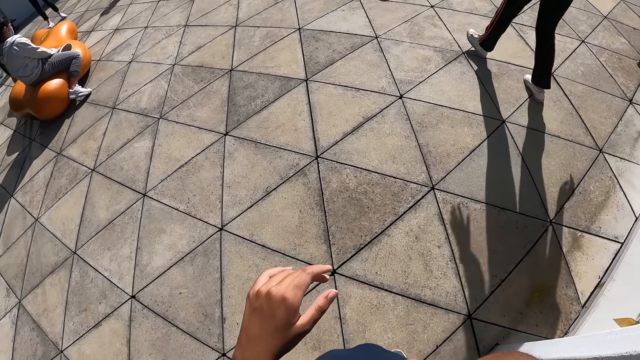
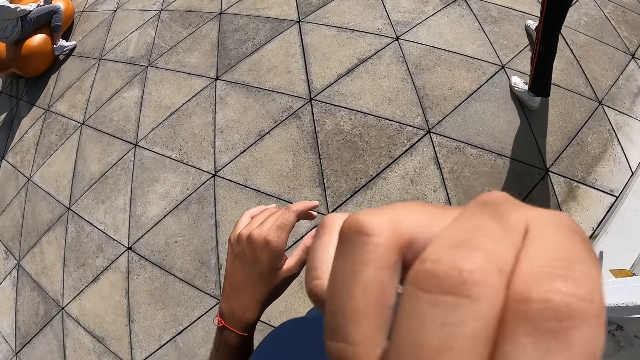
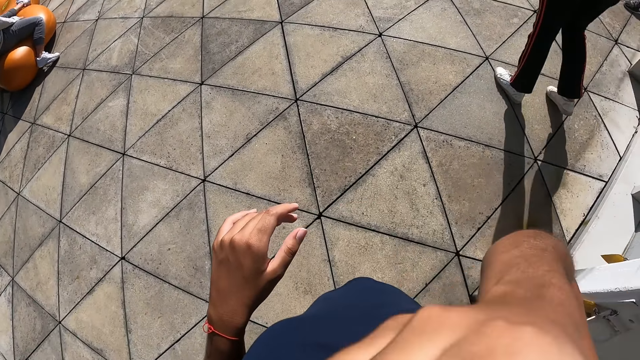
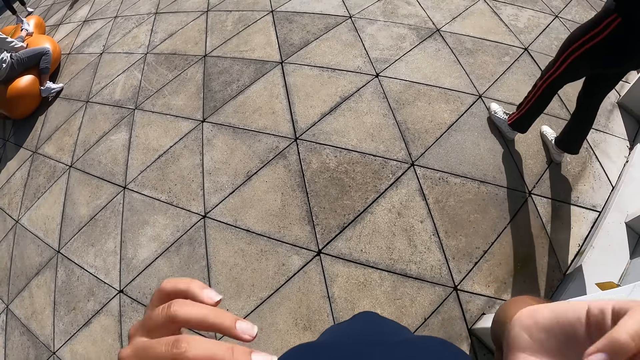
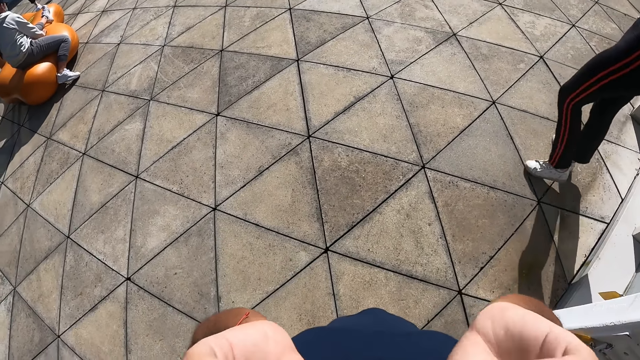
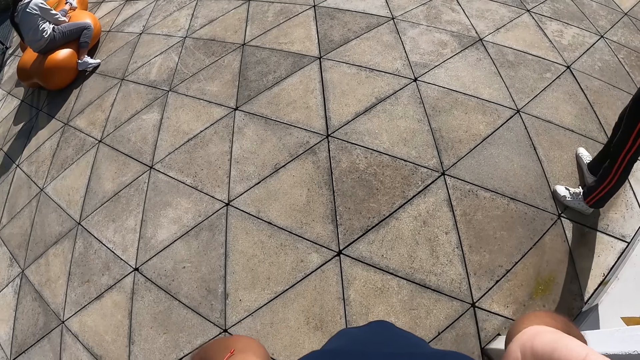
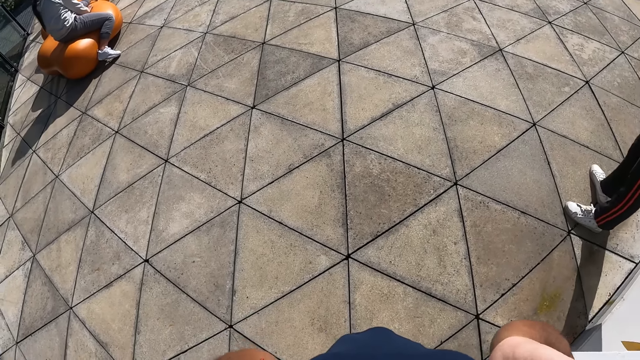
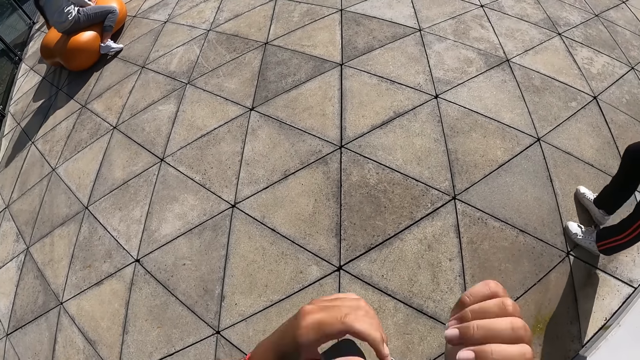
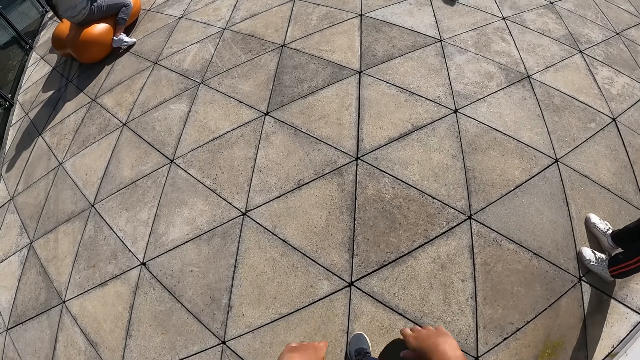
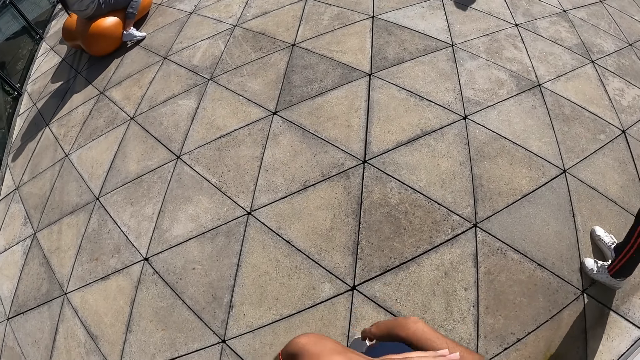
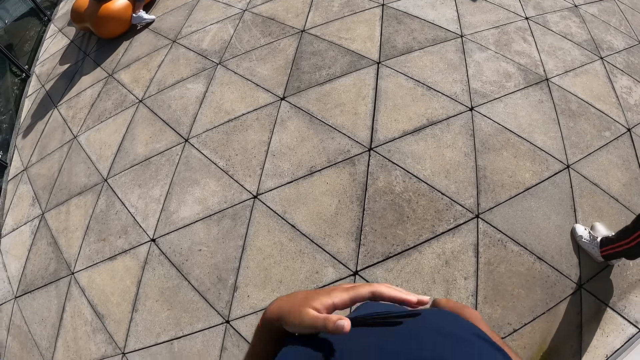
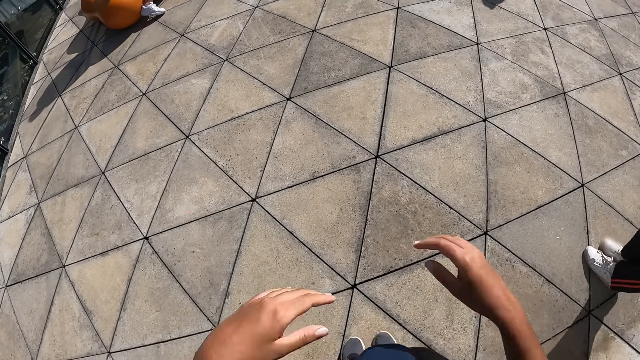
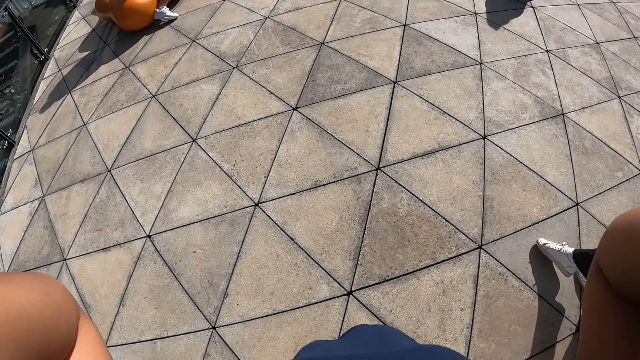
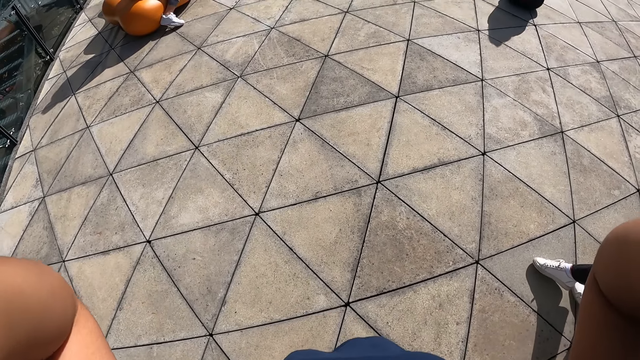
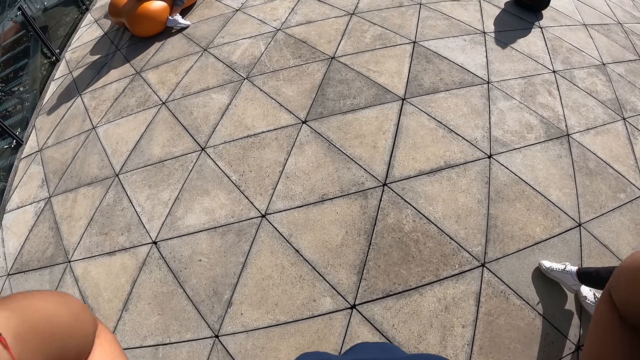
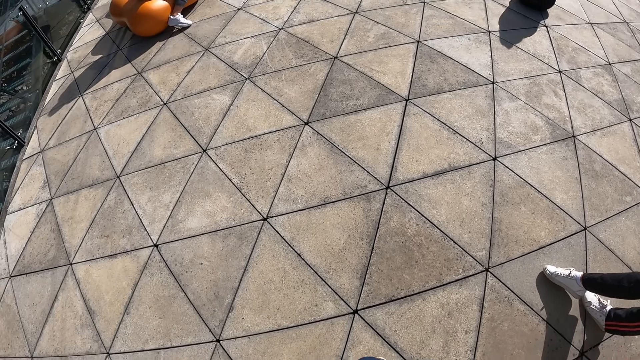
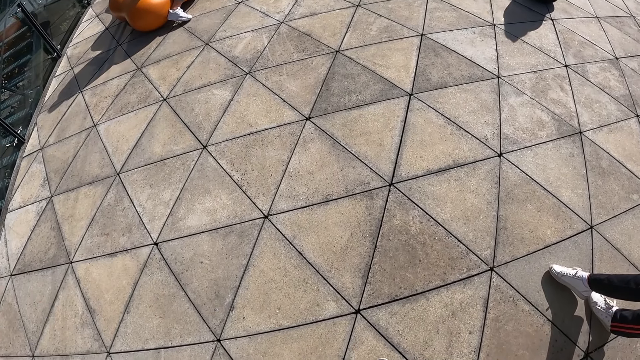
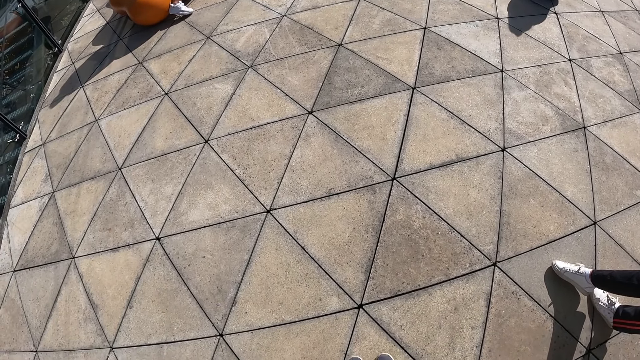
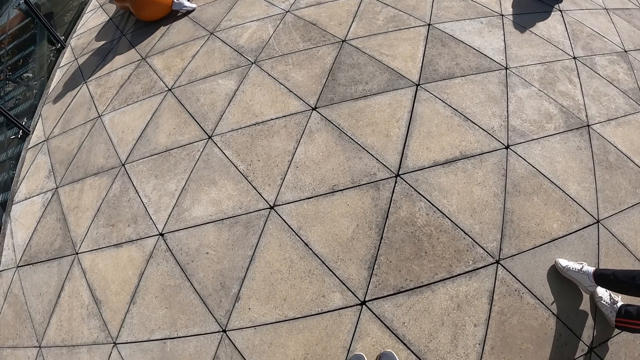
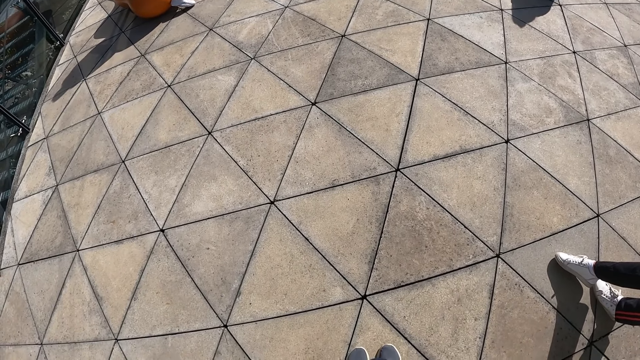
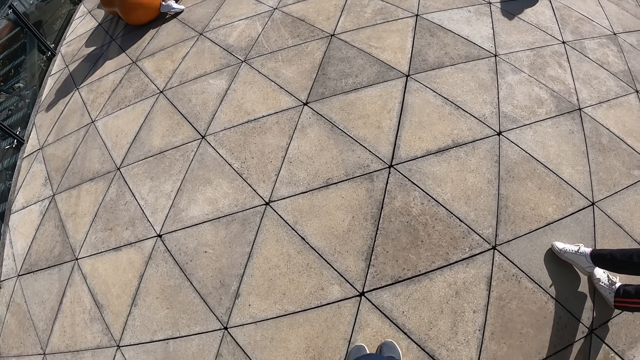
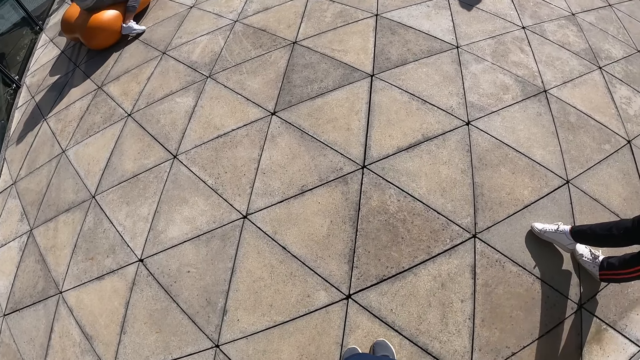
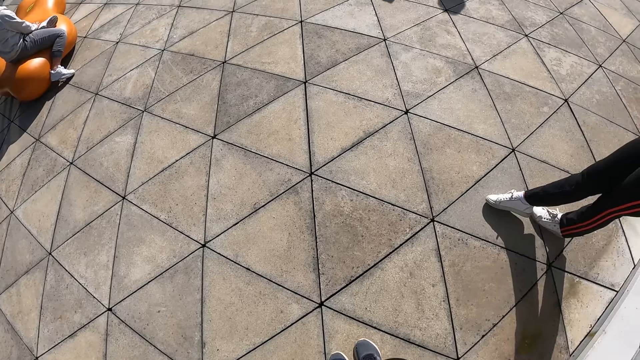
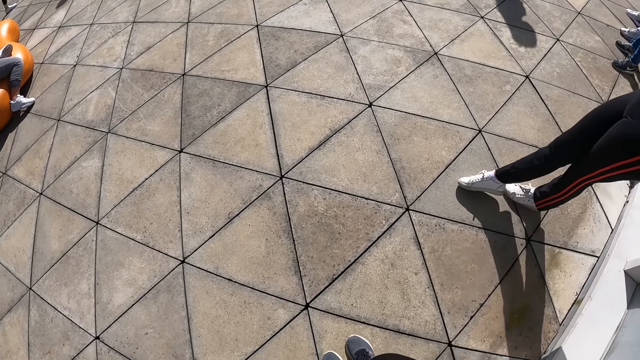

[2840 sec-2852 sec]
The camera wearer touches her face with her right hand. She adjusts the camera on her head with her left hand. She looks around on the floor.

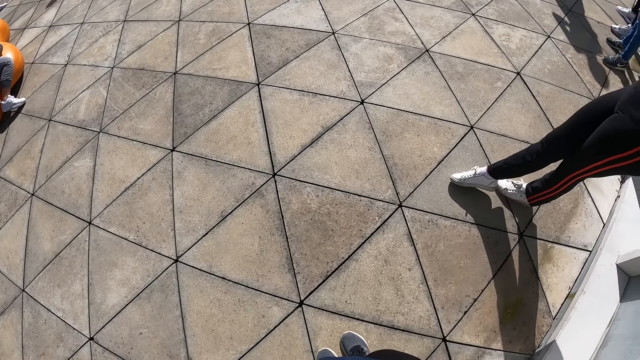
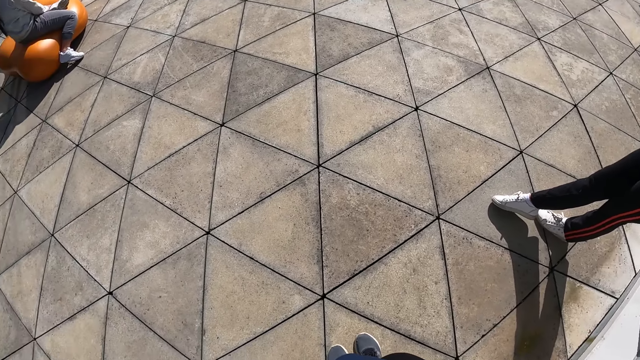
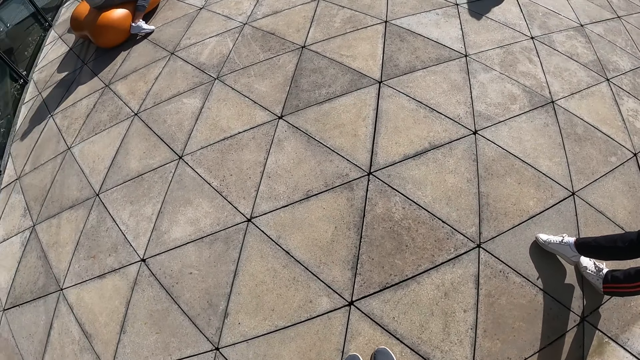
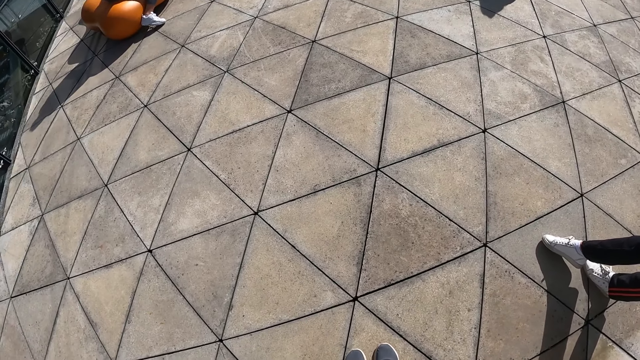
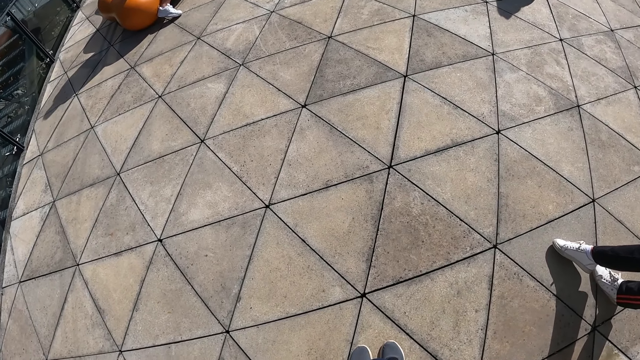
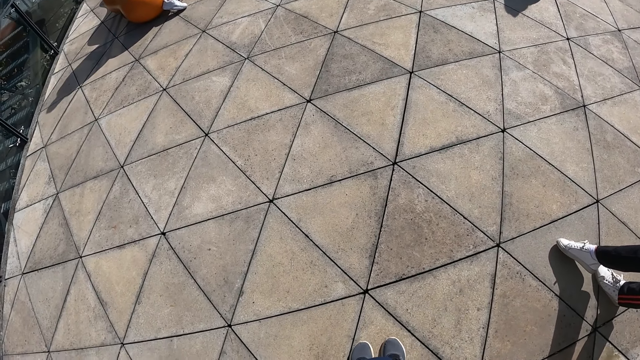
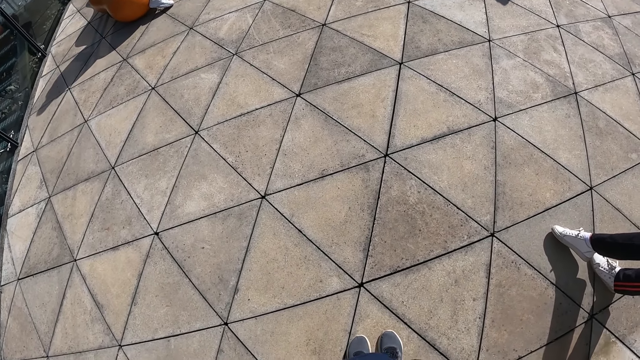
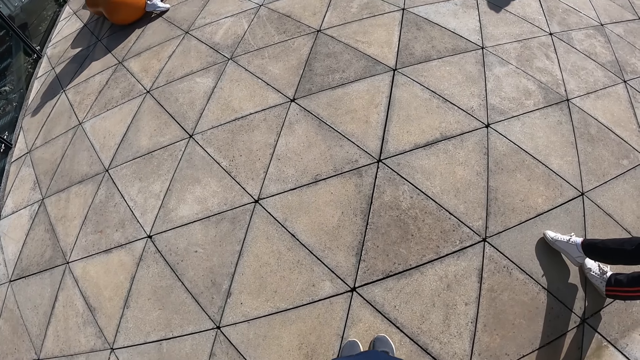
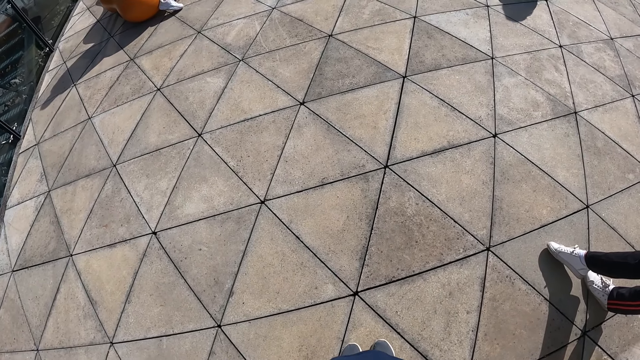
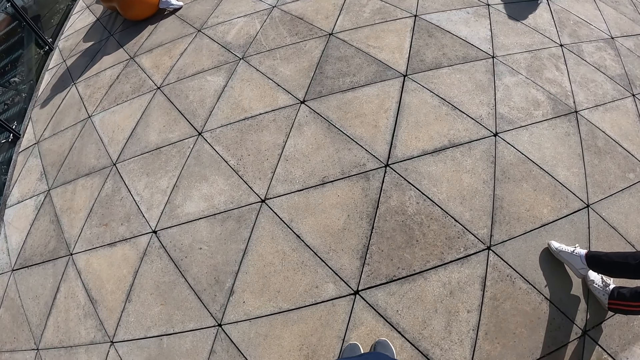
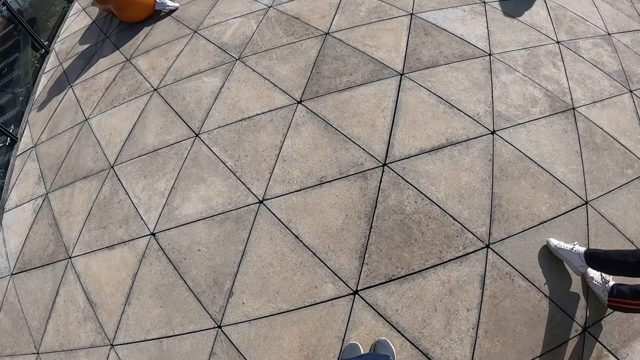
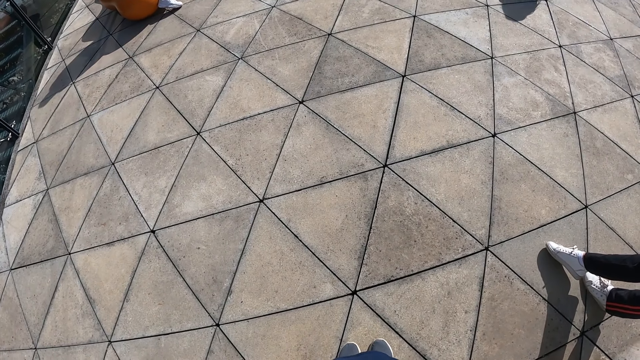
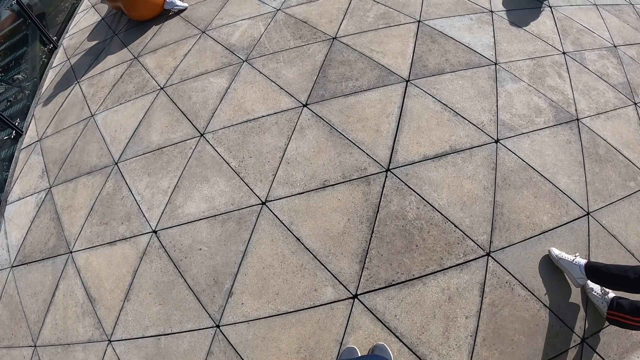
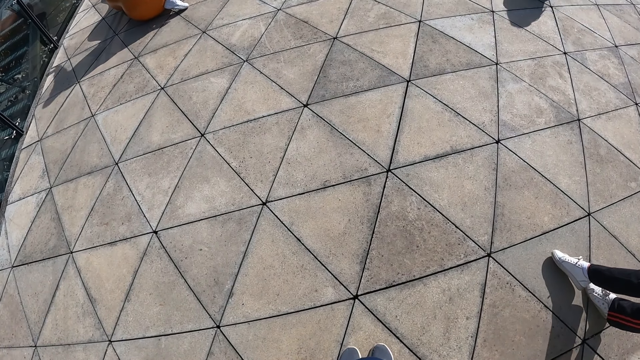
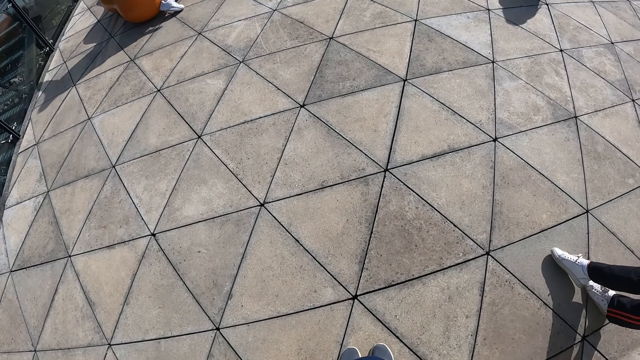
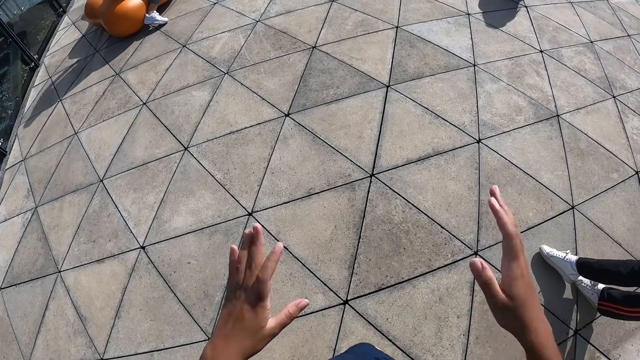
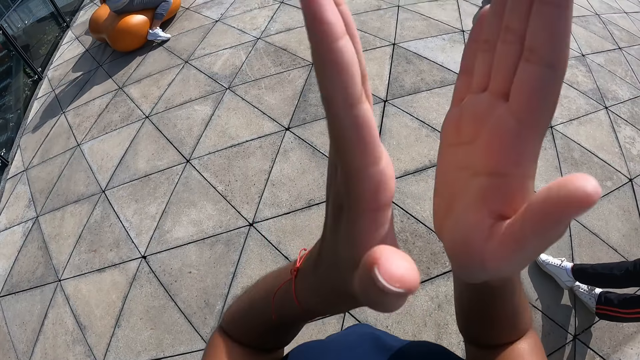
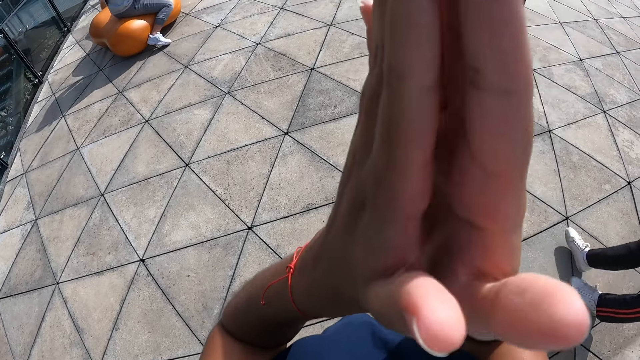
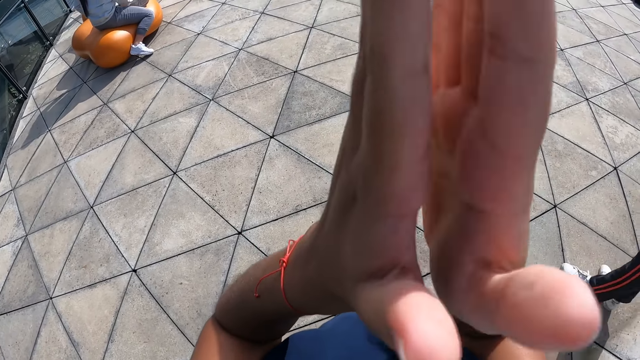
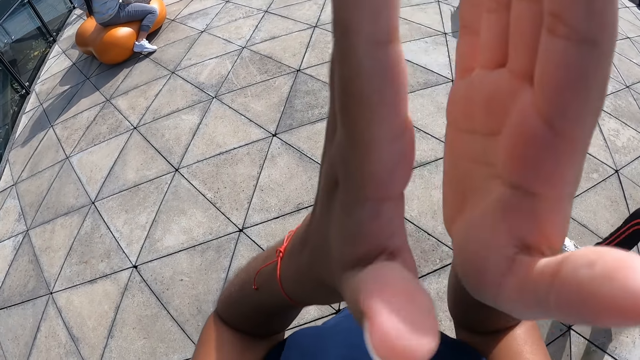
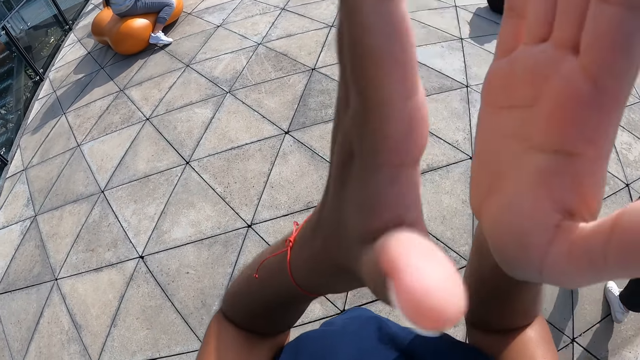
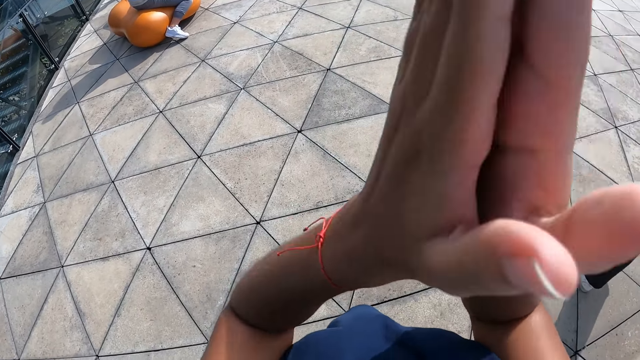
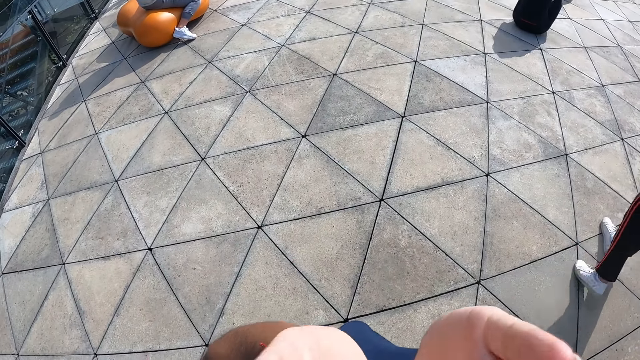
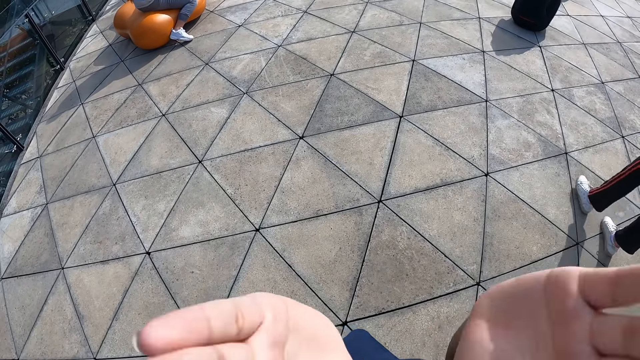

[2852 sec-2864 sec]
The camera wearer claps her hands.
